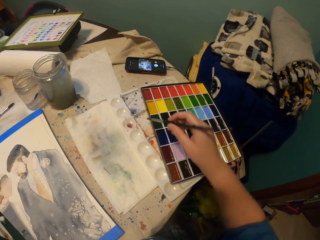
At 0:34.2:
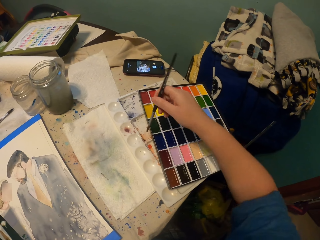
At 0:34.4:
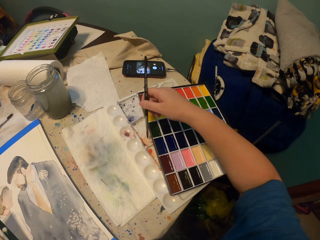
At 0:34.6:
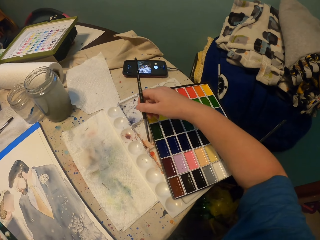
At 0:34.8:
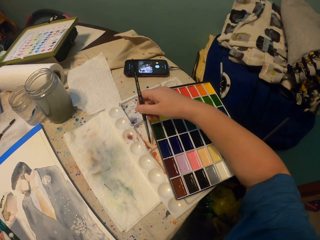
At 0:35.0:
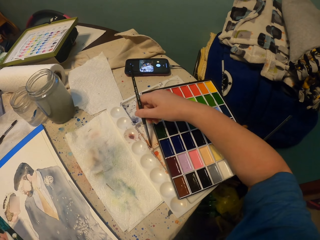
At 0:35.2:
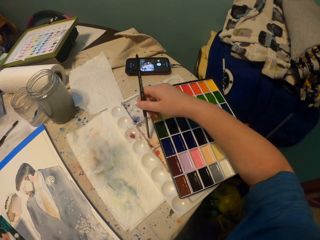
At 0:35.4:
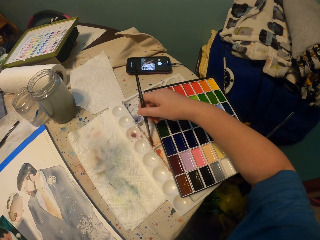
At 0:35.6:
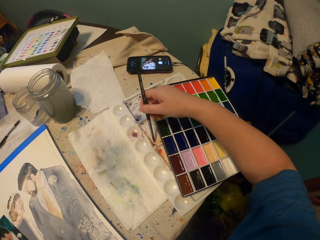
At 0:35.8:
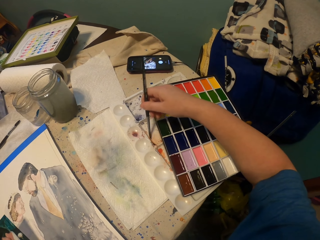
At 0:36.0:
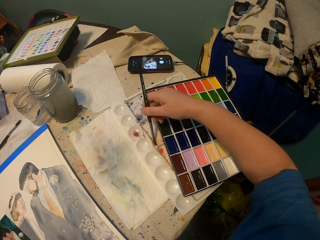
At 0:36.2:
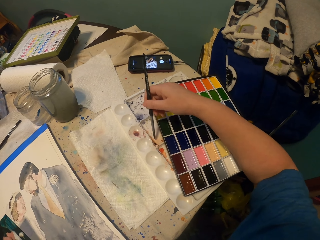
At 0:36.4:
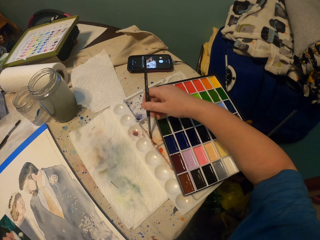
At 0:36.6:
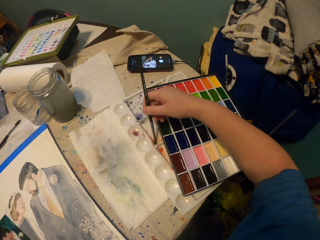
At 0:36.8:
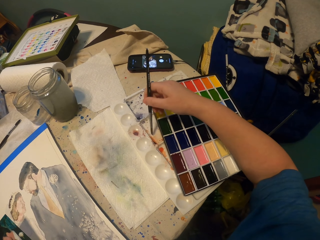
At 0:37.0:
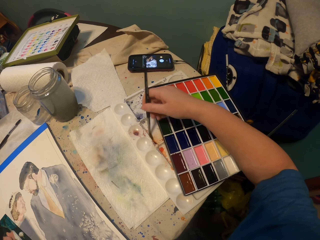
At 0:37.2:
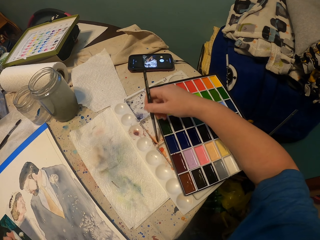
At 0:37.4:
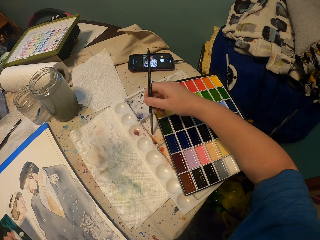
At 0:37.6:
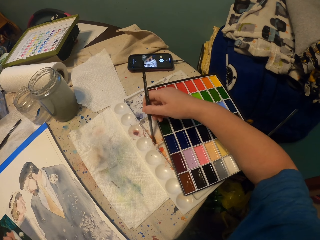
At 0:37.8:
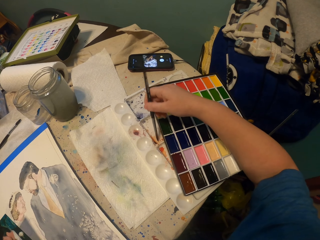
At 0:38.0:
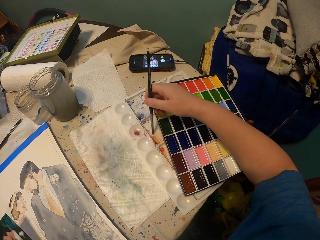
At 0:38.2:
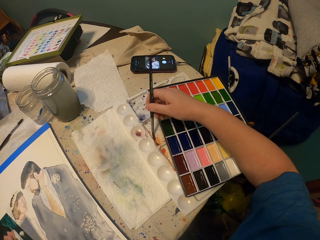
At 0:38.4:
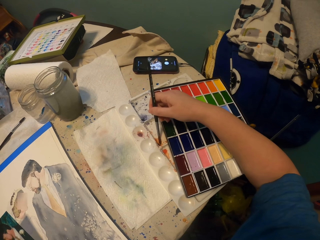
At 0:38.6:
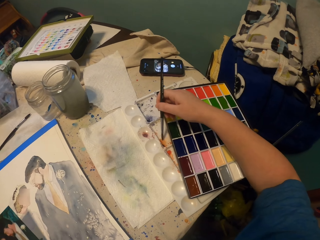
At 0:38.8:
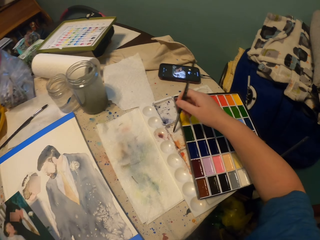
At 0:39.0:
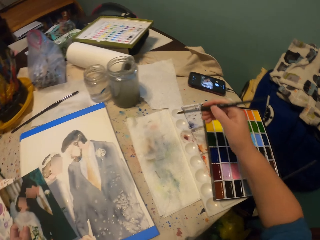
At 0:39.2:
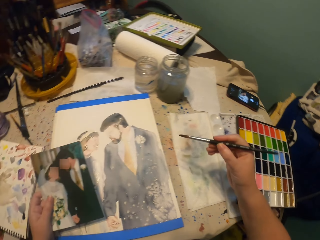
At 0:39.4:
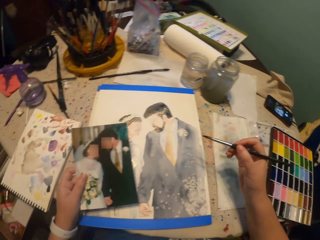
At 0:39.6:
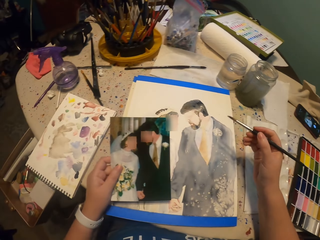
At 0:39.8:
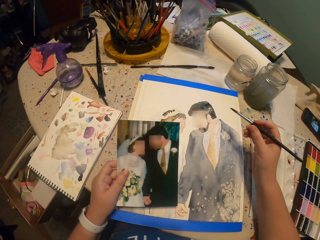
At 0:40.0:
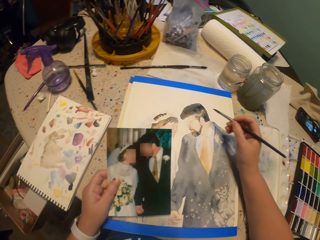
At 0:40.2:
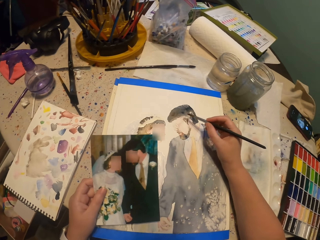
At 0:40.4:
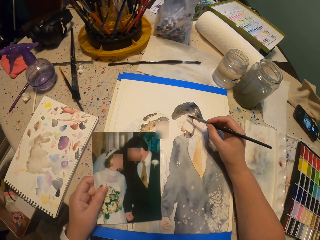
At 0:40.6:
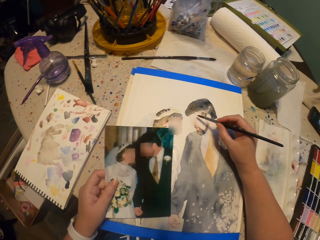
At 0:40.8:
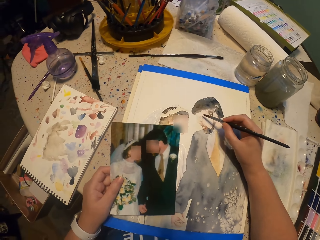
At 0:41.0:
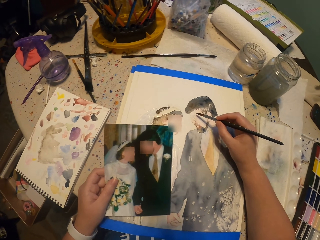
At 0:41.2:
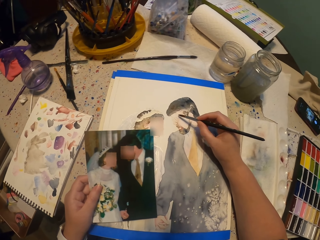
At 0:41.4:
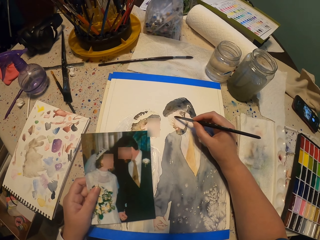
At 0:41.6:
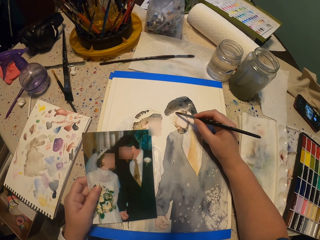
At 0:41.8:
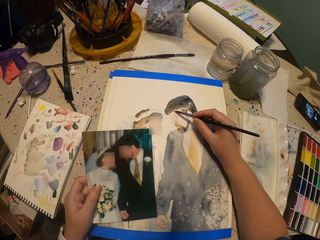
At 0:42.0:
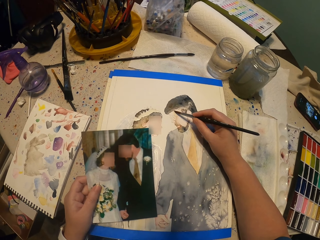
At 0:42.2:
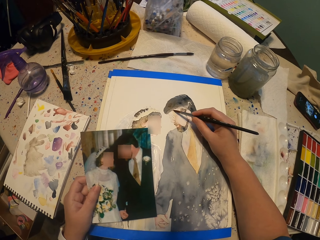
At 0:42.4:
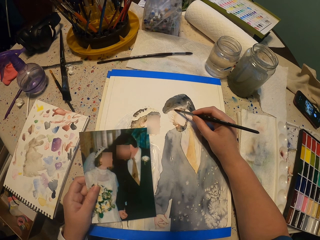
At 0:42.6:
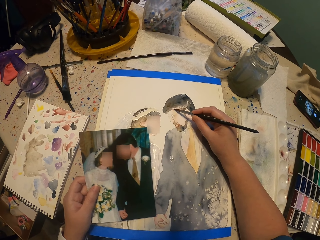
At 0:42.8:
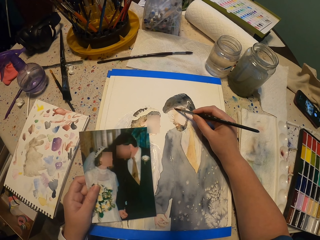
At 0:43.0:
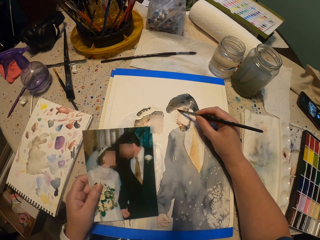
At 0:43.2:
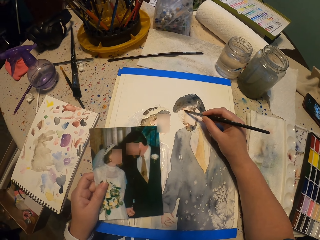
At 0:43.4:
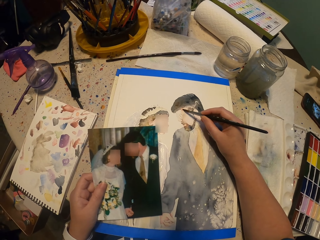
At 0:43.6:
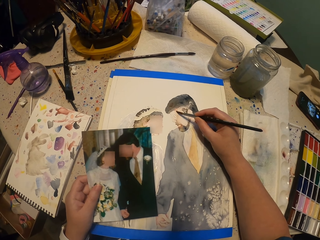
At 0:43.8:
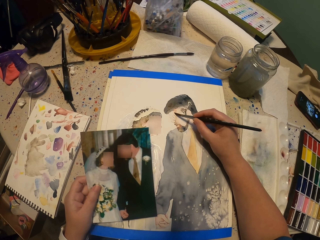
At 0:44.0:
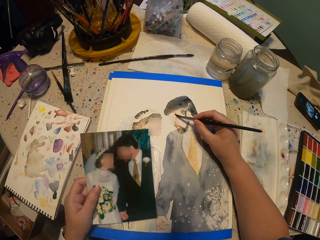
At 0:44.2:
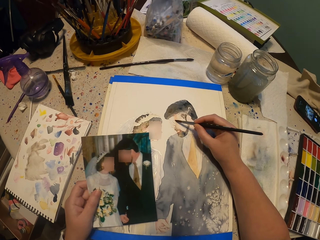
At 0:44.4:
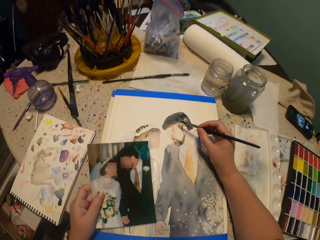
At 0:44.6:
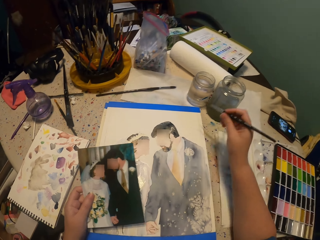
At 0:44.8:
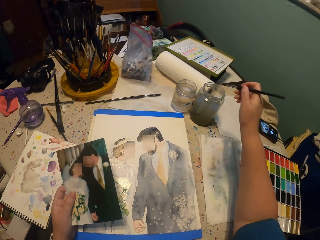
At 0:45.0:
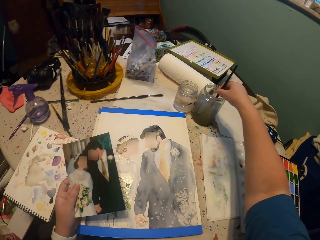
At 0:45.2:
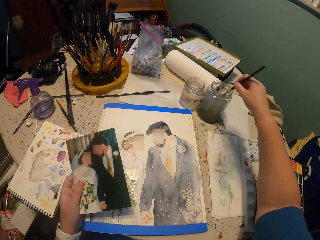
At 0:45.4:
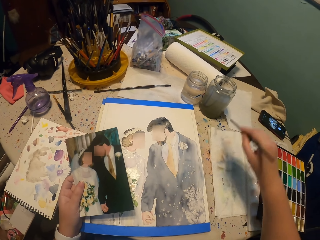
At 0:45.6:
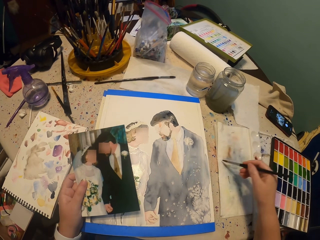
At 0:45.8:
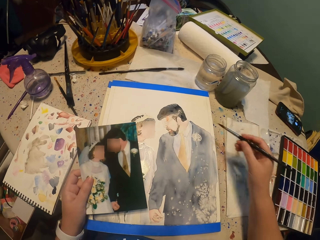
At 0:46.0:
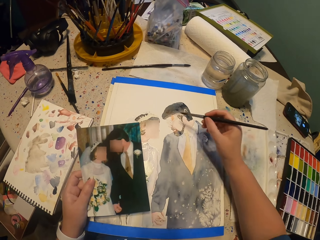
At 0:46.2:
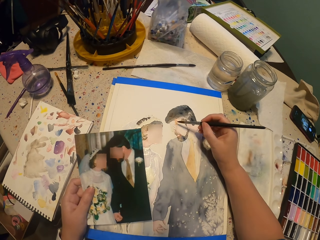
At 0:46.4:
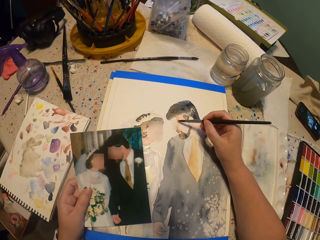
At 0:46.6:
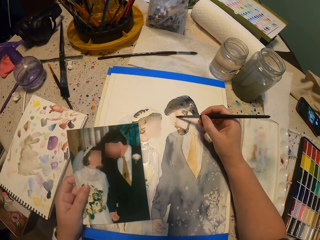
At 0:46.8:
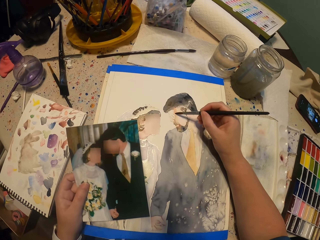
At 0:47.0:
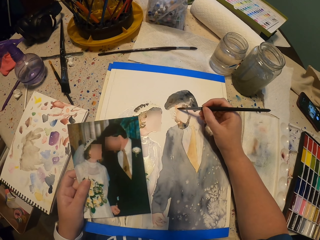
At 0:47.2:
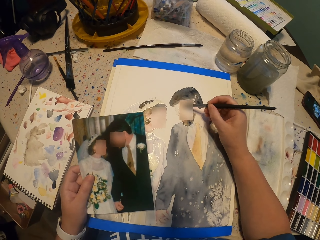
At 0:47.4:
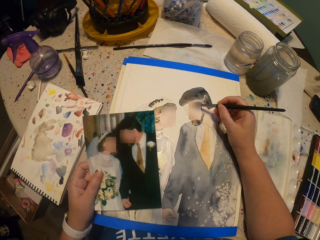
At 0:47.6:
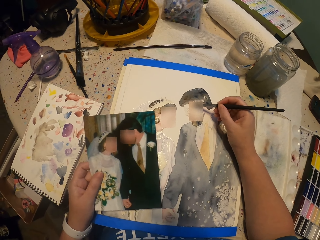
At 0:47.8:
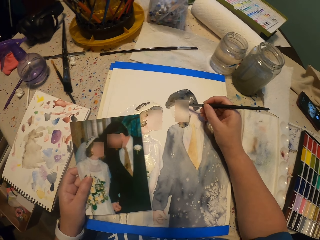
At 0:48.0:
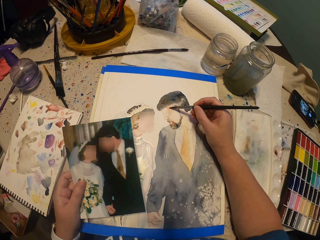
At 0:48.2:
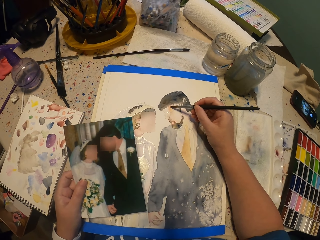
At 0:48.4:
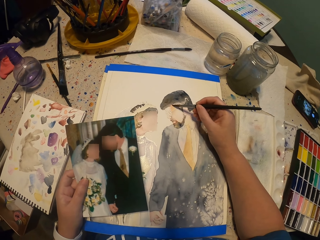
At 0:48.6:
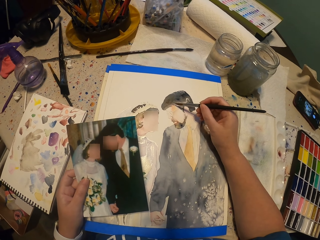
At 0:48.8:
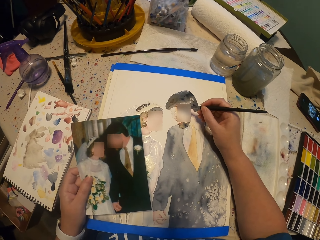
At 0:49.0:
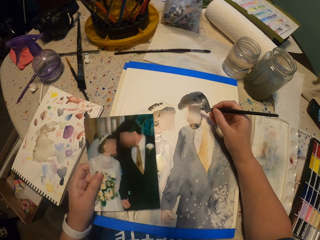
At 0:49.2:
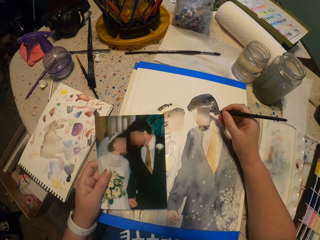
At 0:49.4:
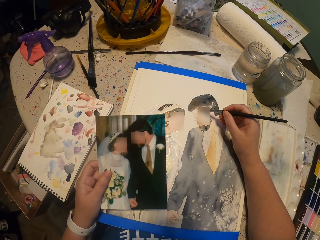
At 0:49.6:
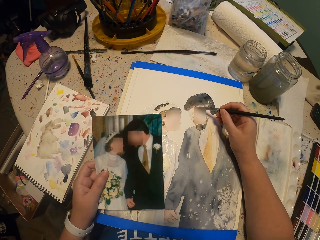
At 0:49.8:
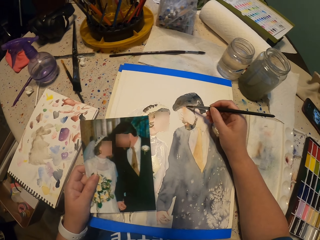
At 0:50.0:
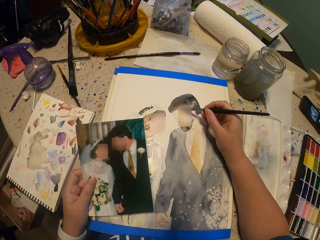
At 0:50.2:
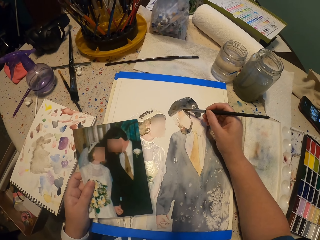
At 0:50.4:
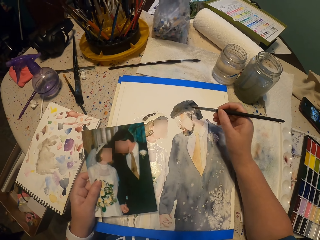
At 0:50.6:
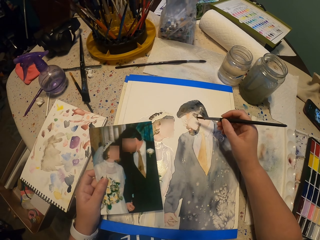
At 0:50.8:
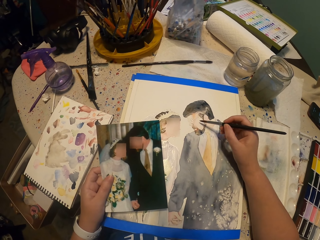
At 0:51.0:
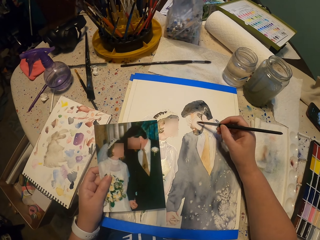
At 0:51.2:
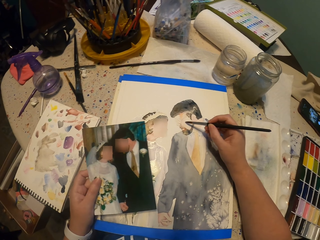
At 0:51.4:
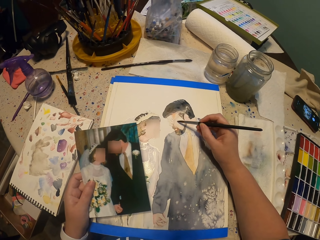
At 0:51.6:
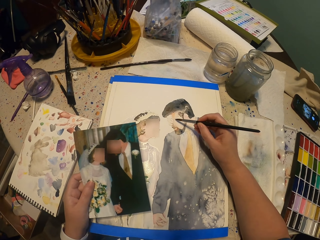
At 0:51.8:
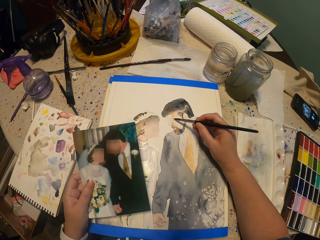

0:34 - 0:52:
The camera wearer picks the color from the water paint. They paint the picture. They dip the paint brush into a glass of water and squeeze the paint brush on the towel. They paint the picture.

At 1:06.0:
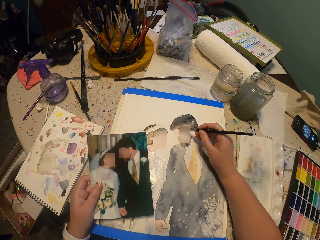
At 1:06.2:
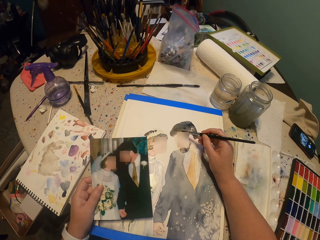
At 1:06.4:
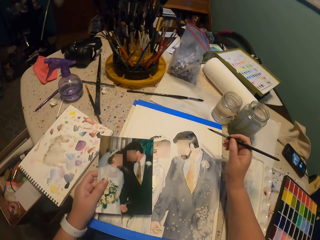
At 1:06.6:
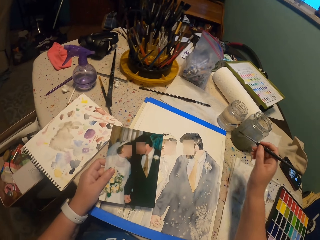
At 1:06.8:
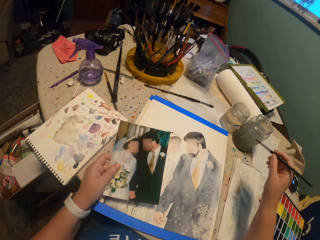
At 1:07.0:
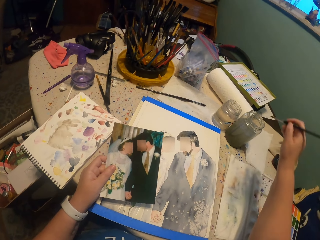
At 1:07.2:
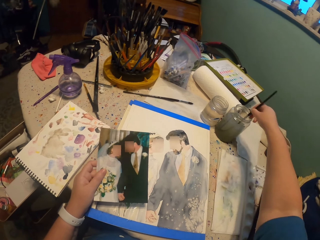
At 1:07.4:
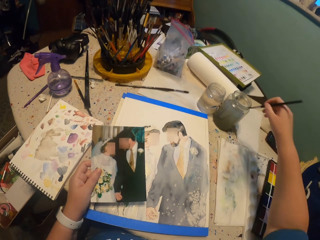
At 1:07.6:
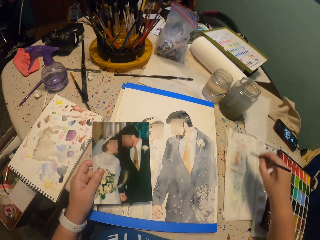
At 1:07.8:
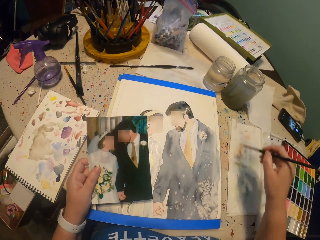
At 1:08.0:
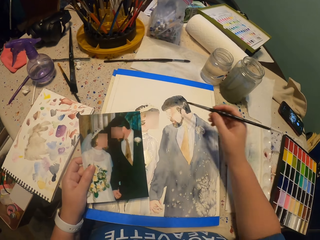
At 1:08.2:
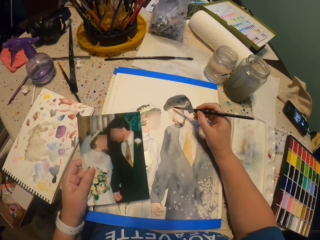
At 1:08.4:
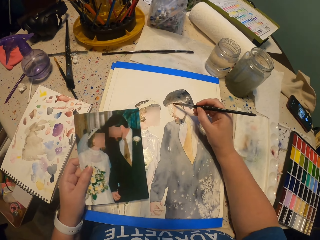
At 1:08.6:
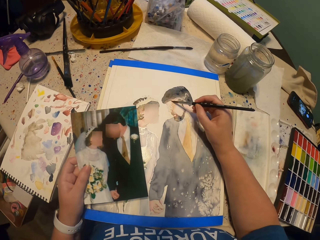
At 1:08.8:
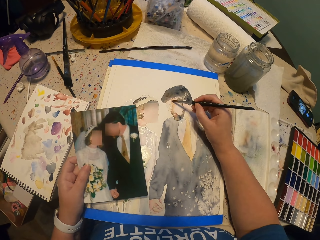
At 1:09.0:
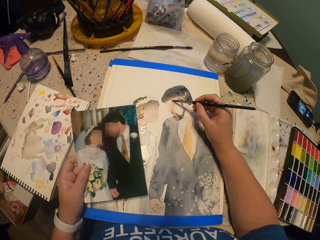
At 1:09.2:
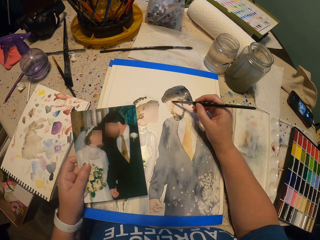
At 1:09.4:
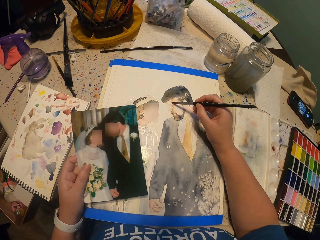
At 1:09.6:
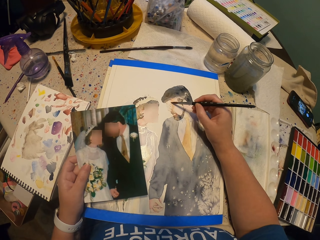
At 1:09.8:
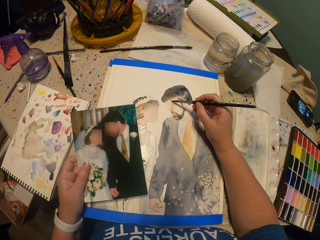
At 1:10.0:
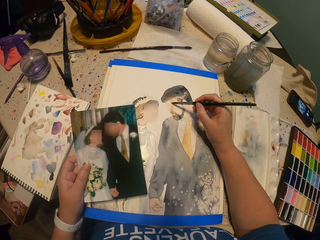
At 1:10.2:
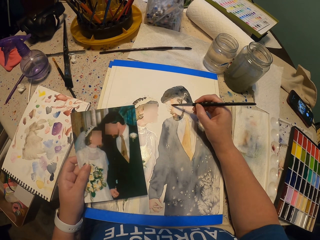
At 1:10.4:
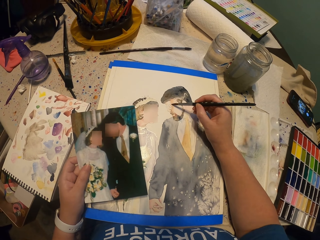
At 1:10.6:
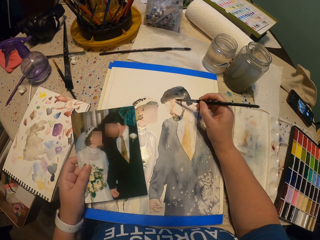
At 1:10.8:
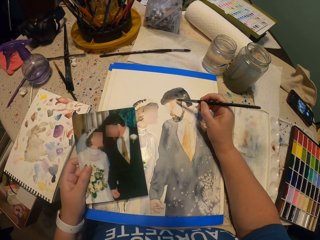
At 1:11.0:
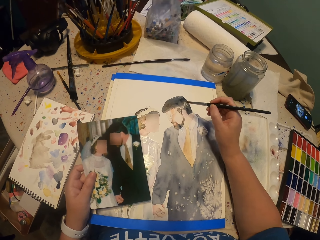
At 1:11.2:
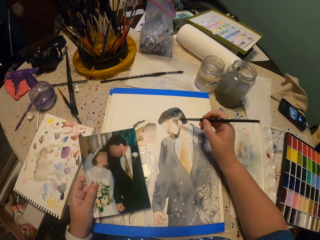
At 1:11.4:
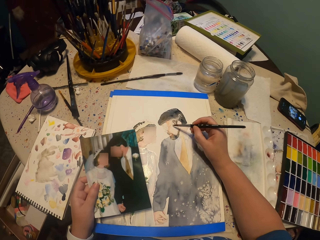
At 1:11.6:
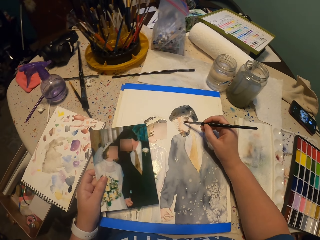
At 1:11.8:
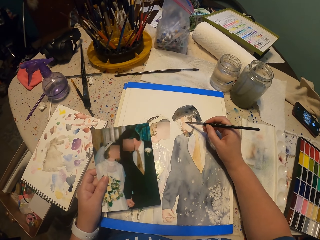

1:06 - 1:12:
The camera wearer dips the paint brush into a glass of water and squeezes the paint brush on the towel. They paint the picture.
